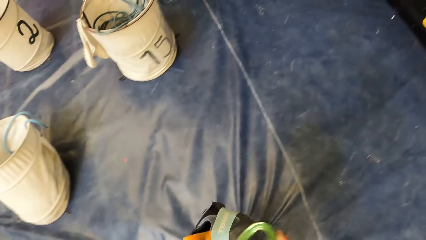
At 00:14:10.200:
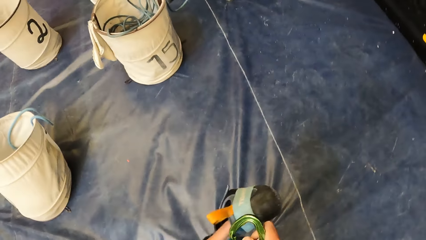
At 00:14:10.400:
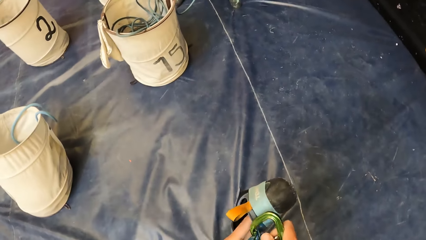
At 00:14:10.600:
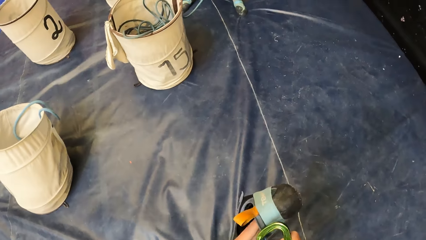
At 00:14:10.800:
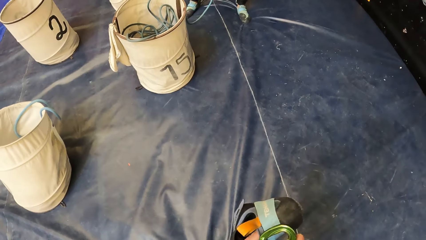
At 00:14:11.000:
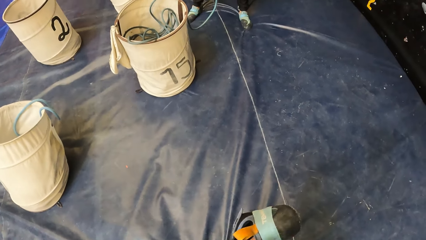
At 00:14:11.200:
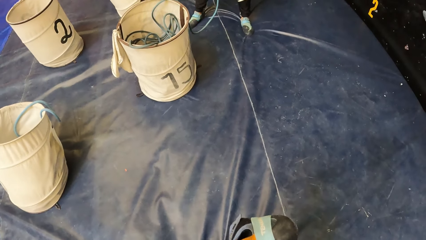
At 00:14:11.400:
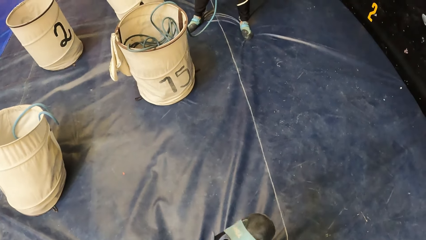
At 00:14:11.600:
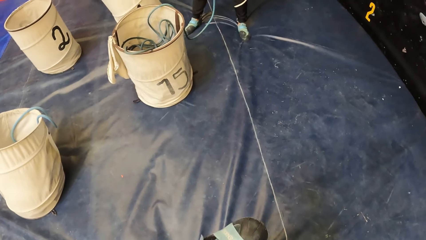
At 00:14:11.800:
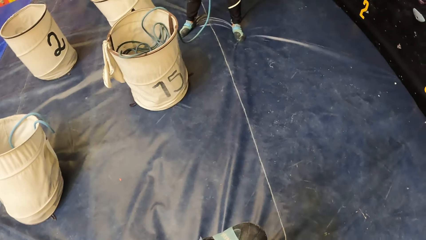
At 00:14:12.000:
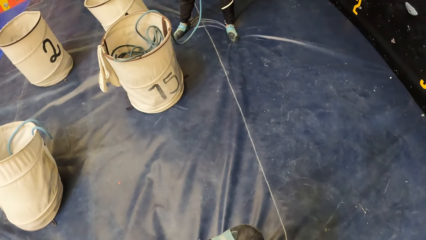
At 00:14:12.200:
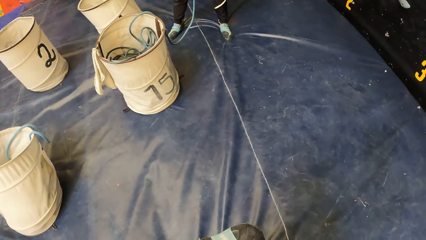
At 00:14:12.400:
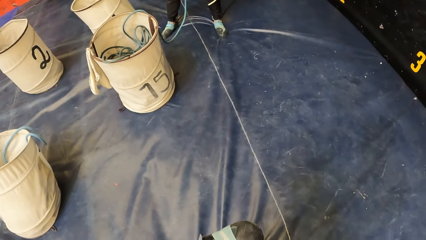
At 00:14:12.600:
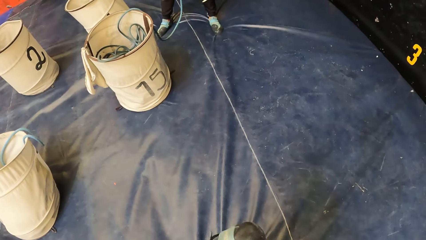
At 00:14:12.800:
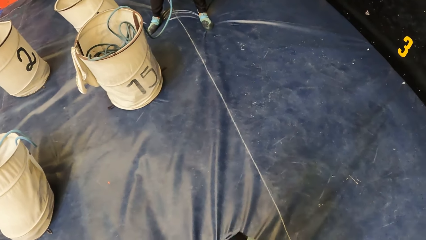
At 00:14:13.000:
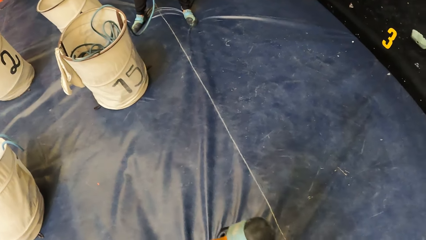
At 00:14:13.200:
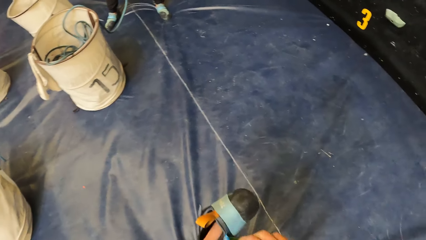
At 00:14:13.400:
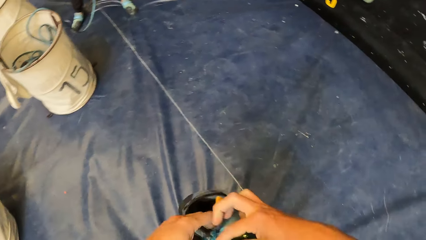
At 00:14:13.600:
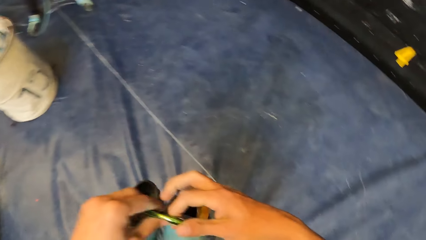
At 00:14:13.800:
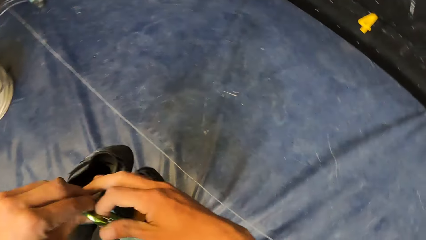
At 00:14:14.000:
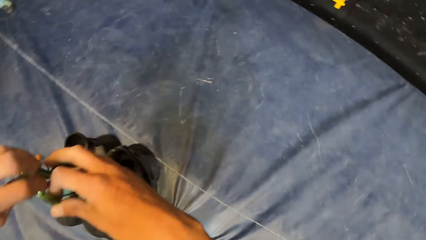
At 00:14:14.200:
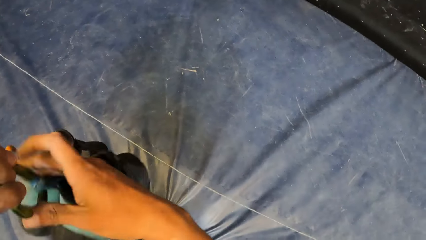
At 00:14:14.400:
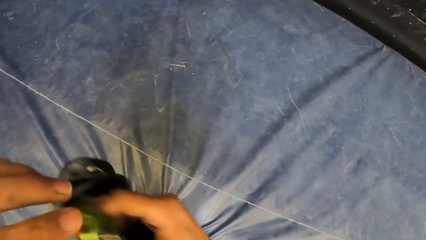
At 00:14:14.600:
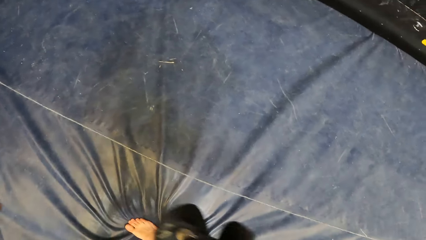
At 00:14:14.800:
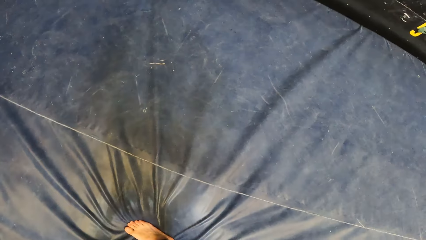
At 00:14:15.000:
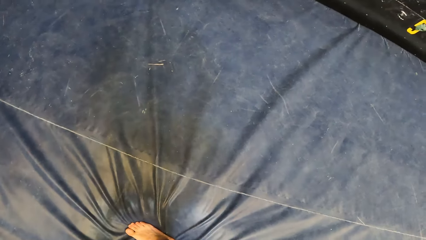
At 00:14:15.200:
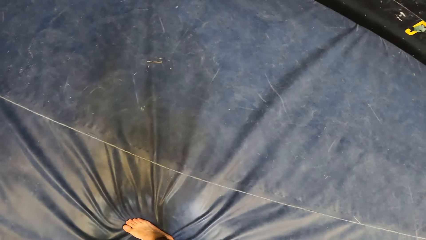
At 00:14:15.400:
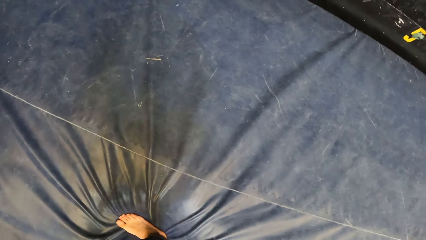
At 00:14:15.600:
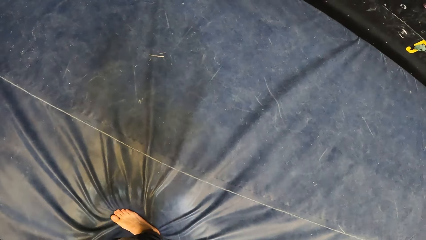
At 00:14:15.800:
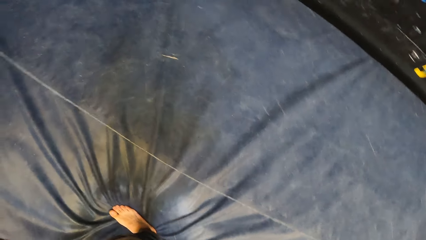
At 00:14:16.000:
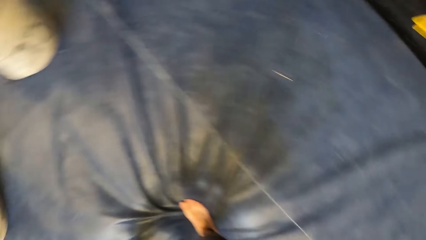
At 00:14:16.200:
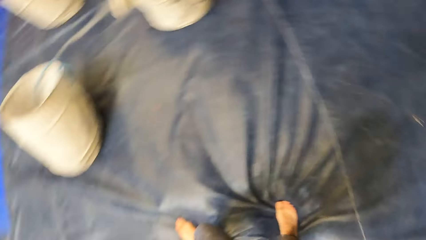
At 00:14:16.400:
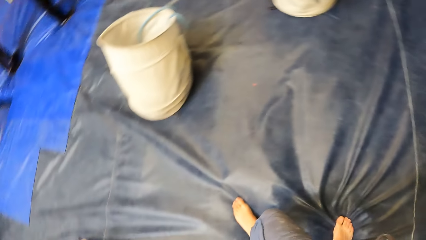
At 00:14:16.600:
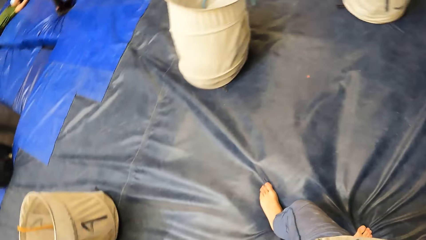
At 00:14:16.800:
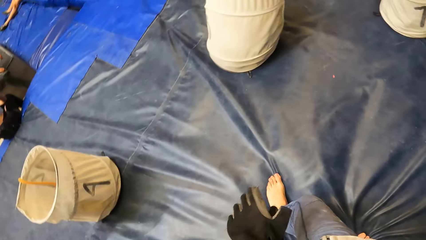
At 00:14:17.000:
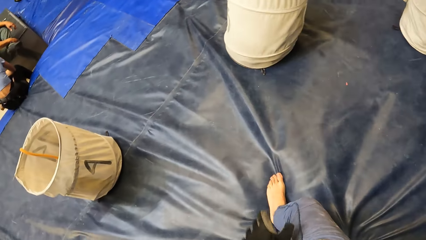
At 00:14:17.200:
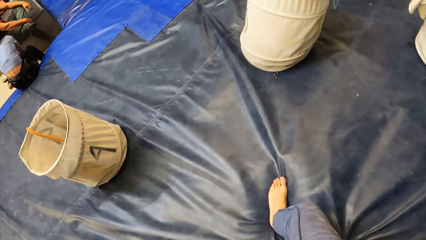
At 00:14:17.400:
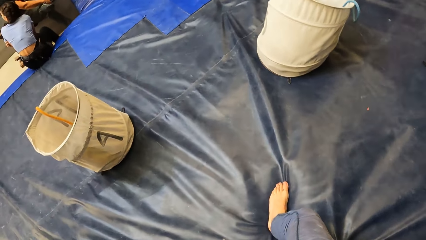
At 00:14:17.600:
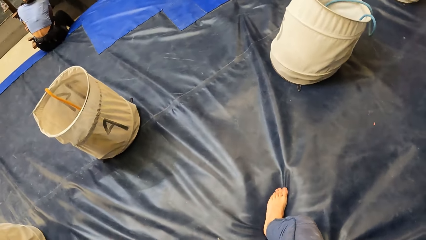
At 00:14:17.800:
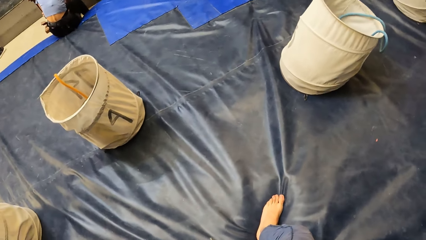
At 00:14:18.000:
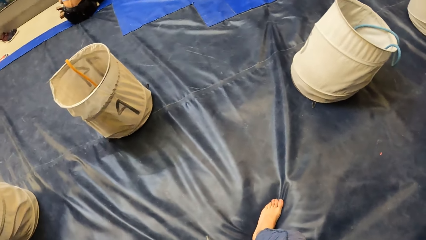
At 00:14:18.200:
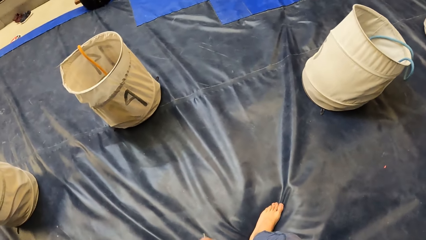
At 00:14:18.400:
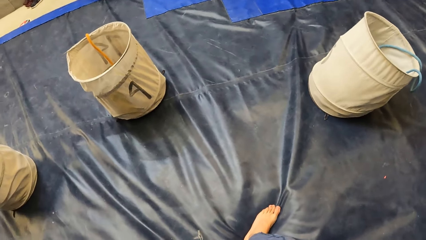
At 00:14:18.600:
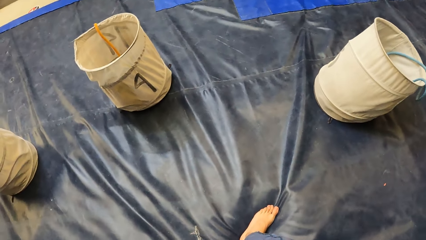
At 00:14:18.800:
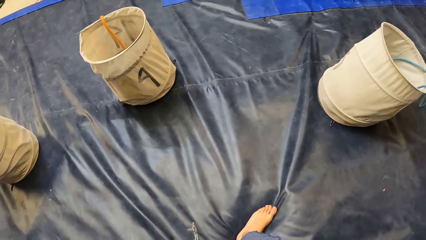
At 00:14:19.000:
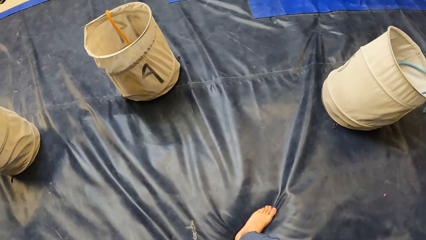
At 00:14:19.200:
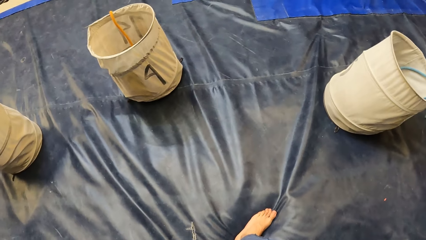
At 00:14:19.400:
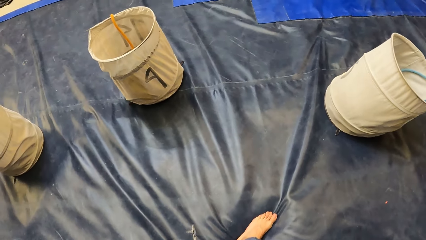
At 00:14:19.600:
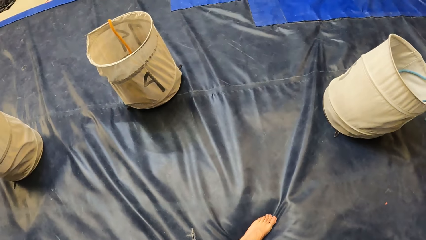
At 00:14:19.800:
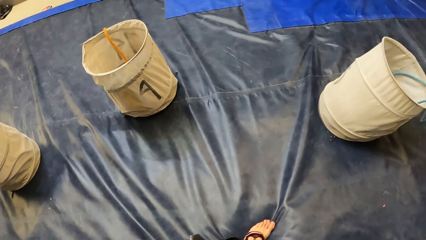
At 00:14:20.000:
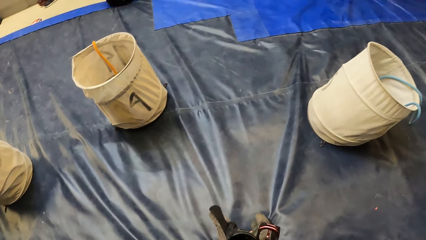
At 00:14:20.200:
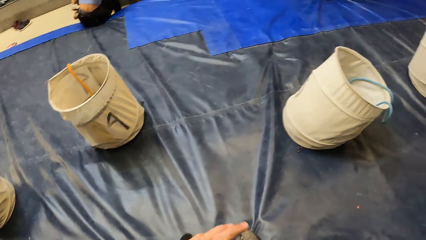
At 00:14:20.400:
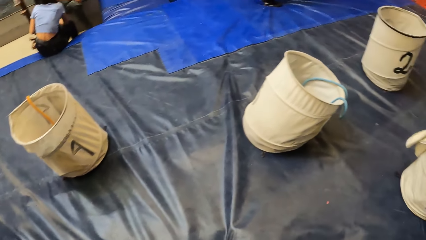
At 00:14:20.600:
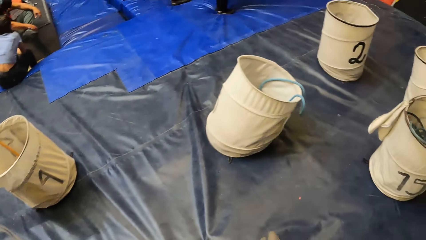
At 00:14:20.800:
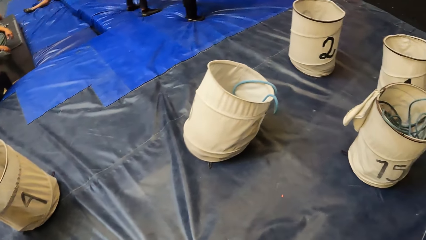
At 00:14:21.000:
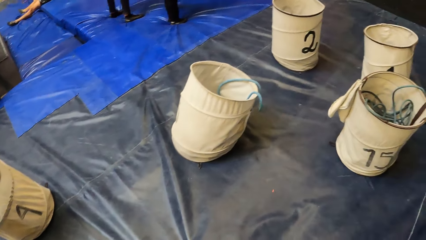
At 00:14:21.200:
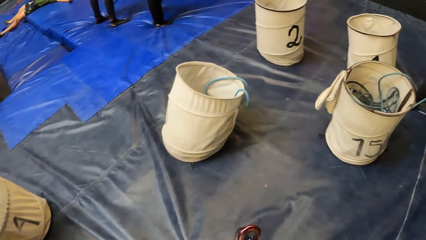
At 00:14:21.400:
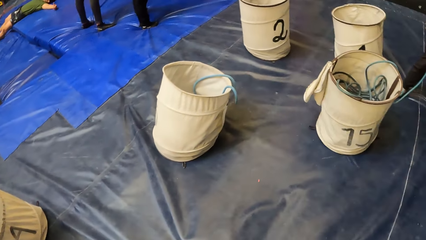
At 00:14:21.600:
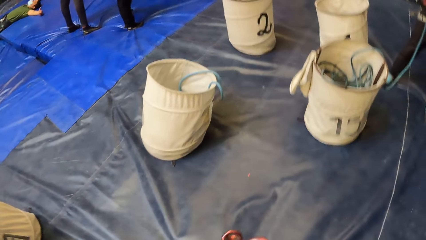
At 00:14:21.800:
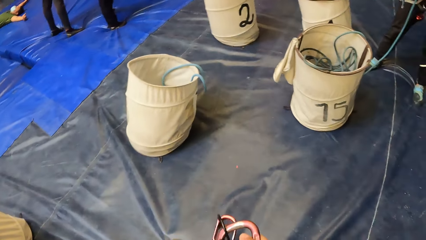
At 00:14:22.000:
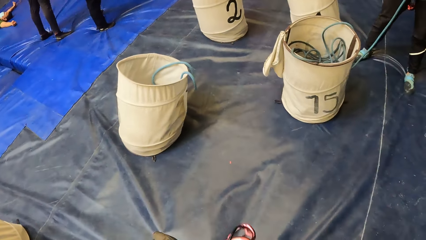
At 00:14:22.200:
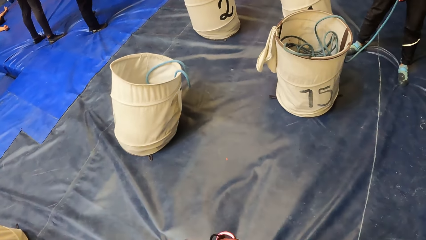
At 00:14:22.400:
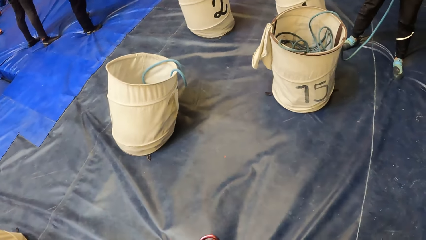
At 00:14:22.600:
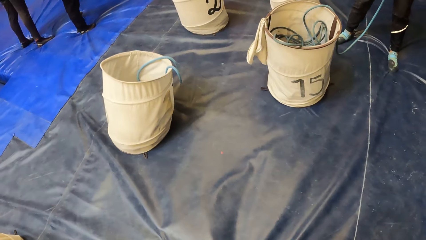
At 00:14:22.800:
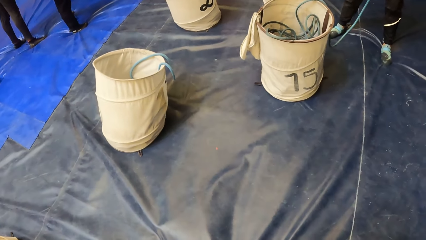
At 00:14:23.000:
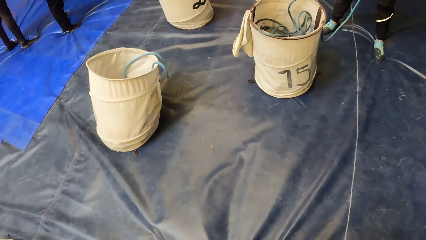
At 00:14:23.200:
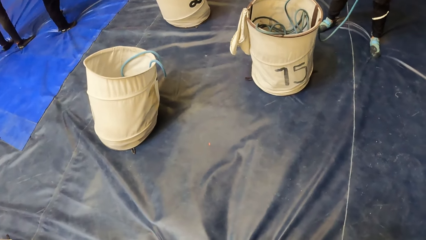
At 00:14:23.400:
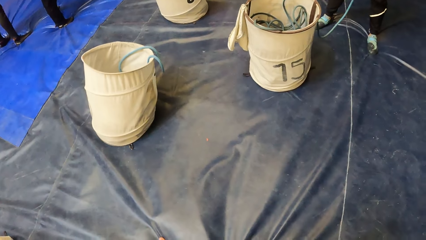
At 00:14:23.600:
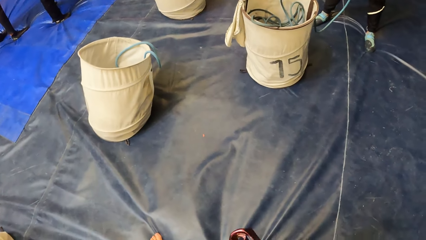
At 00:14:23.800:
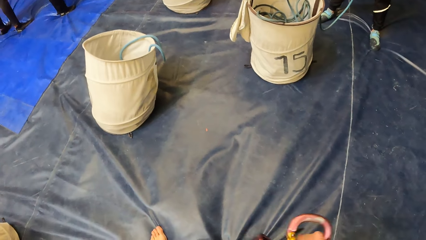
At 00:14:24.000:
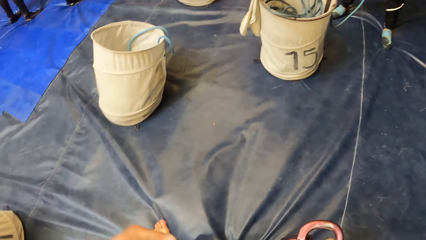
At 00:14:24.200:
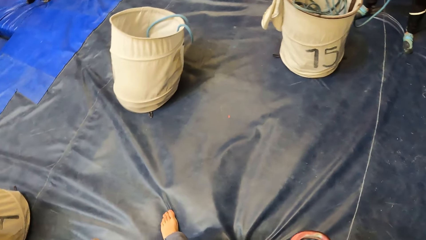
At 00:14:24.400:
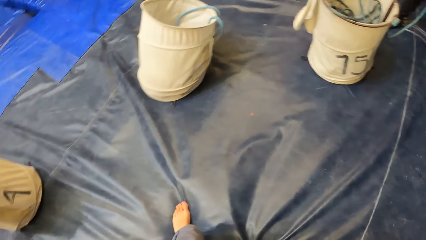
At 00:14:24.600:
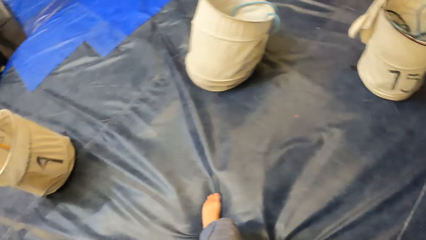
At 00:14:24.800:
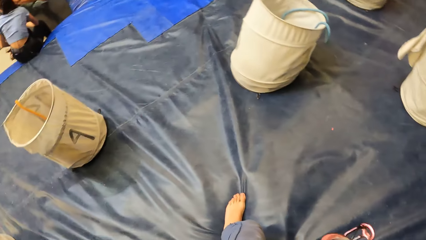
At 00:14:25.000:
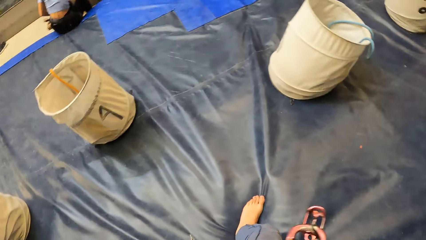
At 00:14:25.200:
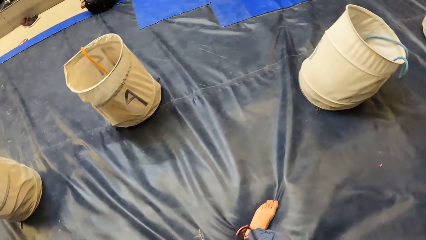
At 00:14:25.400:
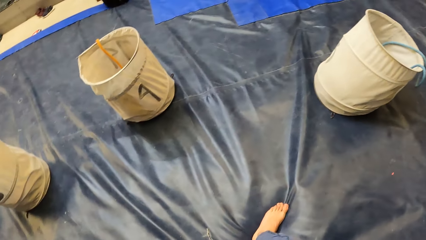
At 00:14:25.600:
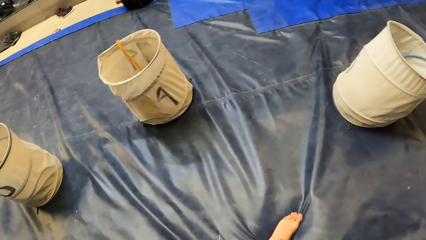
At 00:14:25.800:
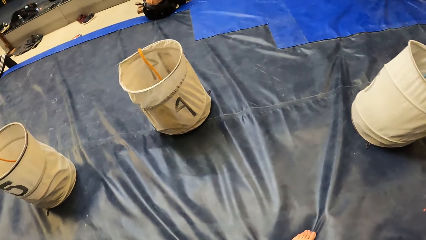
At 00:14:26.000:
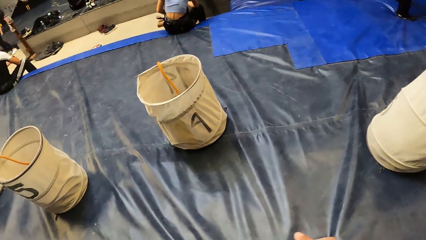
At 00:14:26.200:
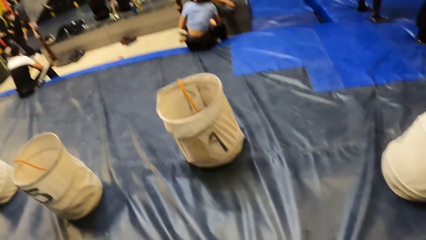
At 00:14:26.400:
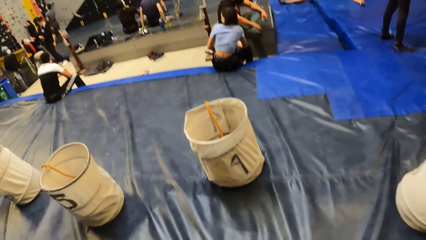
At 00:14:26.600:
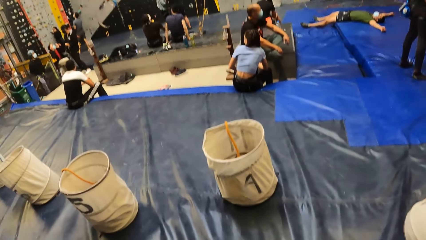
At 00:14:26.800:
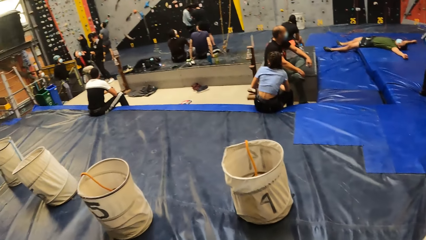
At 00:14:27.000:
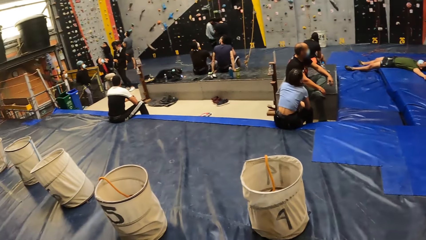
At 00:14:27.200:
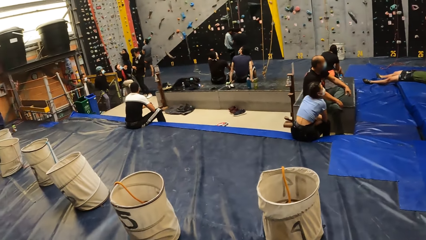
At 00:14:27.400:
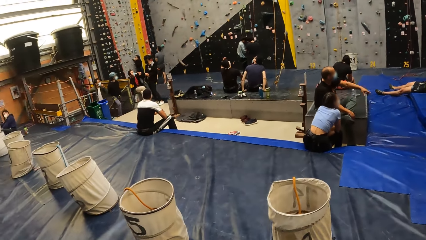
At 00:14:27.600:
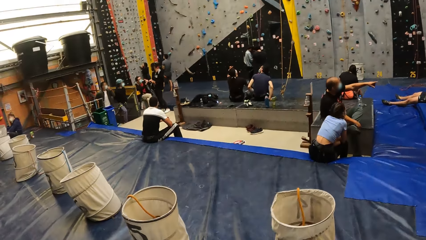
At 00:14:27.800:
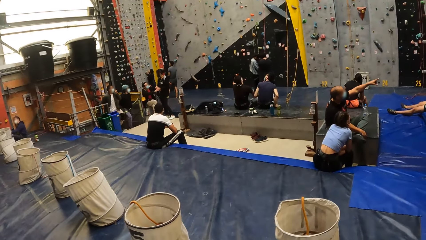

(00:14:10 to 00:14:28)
The camera wearer holds the shoes together in hands. They tie the shoes with both hands. They look around. They raise the left hand. They look around. They raise the left hand. They look around. They raise the left hand. They look around.
